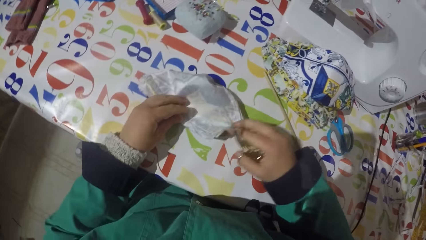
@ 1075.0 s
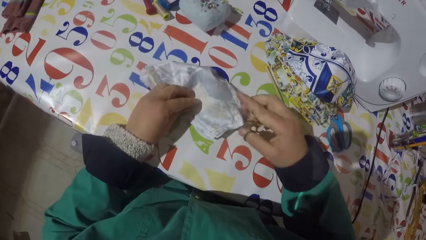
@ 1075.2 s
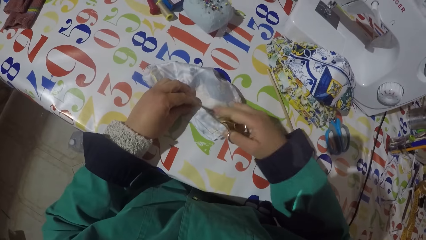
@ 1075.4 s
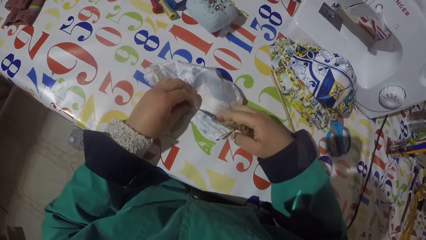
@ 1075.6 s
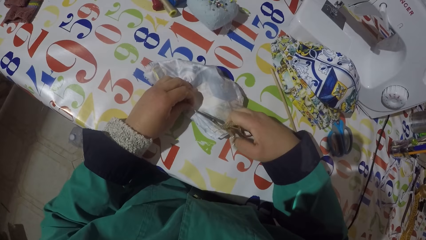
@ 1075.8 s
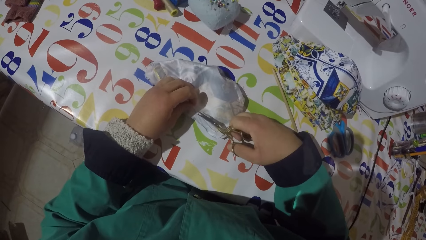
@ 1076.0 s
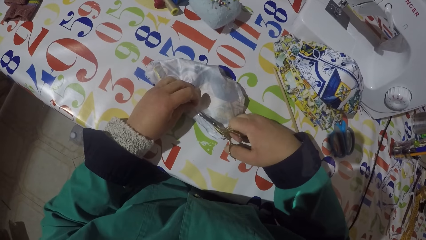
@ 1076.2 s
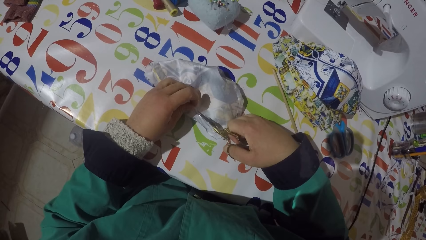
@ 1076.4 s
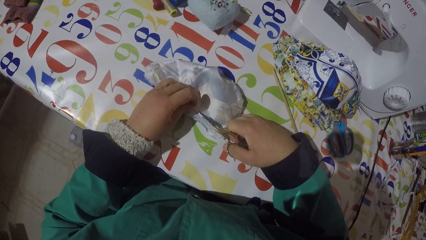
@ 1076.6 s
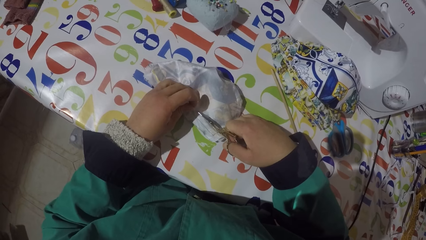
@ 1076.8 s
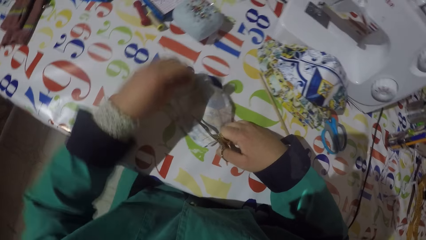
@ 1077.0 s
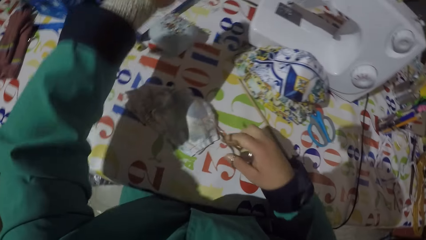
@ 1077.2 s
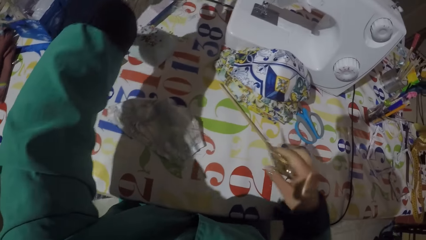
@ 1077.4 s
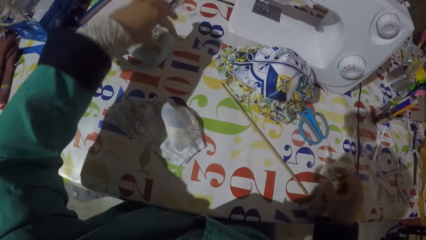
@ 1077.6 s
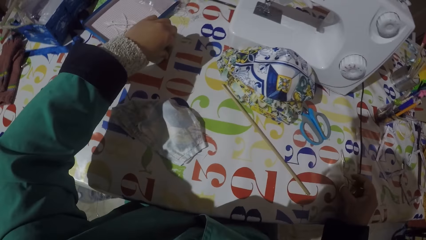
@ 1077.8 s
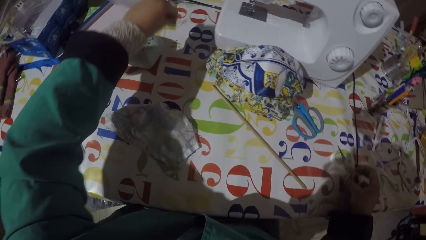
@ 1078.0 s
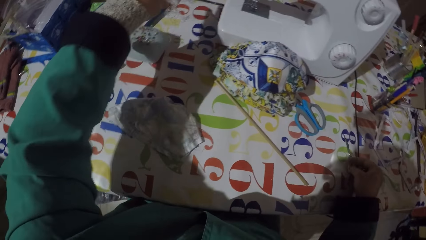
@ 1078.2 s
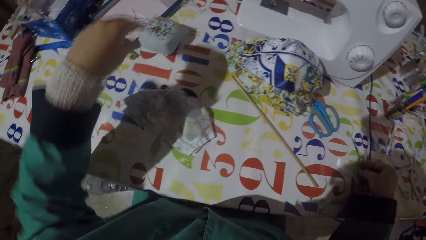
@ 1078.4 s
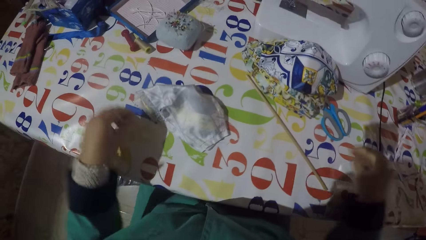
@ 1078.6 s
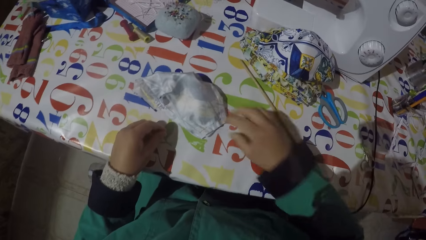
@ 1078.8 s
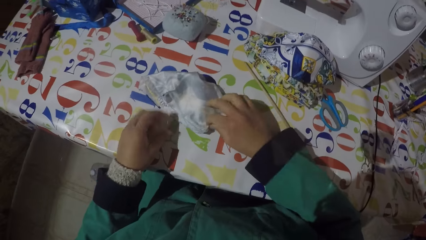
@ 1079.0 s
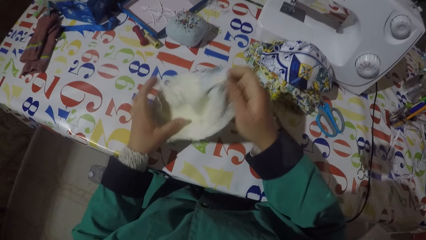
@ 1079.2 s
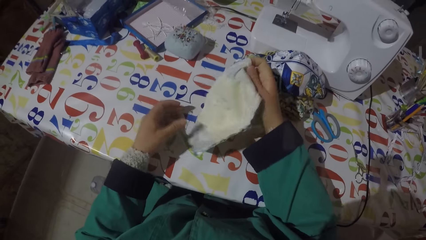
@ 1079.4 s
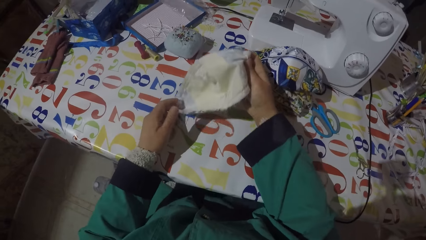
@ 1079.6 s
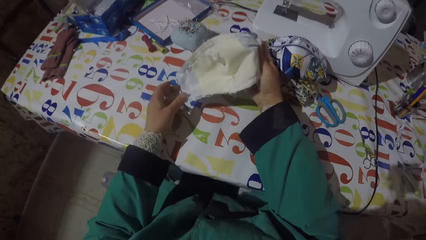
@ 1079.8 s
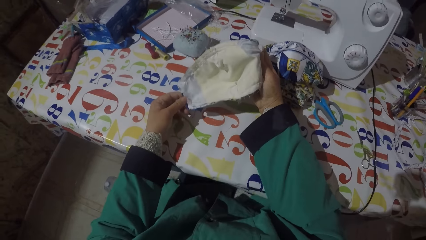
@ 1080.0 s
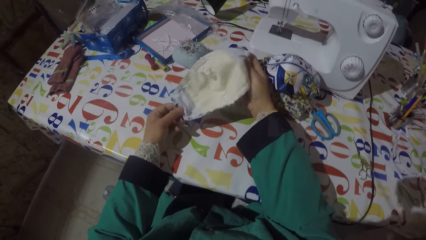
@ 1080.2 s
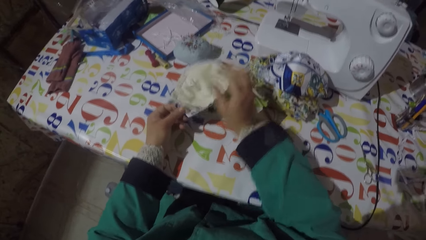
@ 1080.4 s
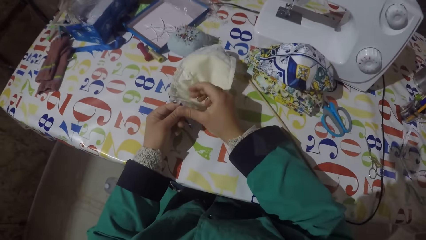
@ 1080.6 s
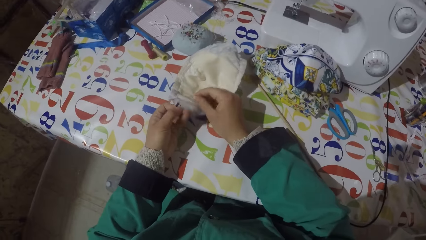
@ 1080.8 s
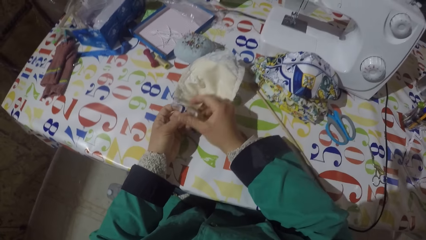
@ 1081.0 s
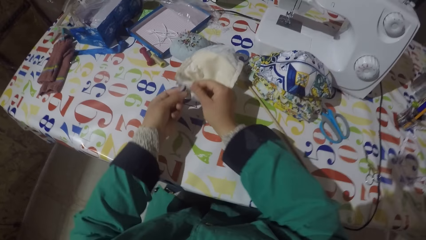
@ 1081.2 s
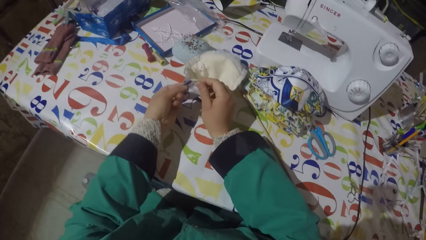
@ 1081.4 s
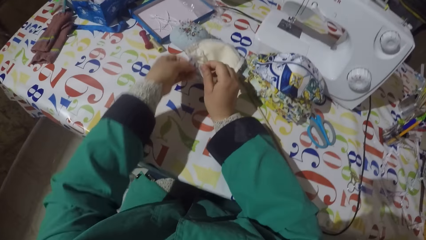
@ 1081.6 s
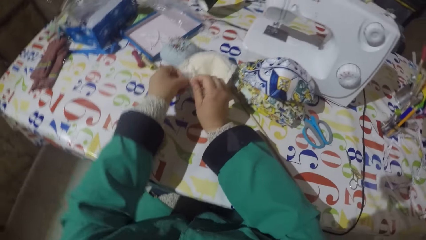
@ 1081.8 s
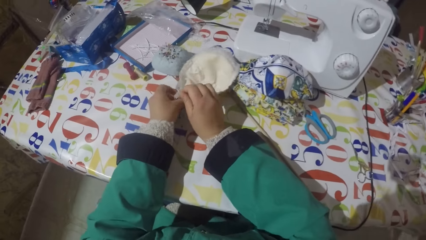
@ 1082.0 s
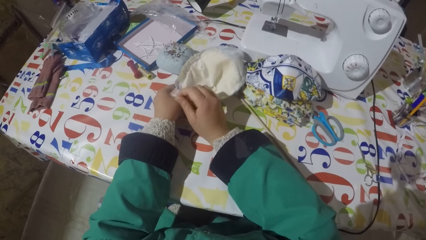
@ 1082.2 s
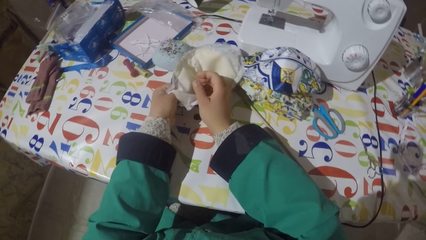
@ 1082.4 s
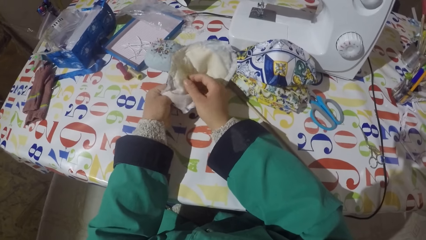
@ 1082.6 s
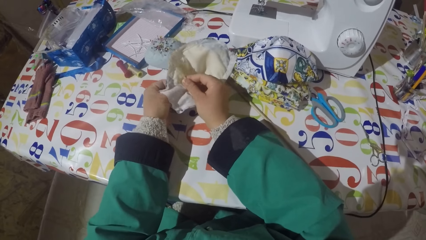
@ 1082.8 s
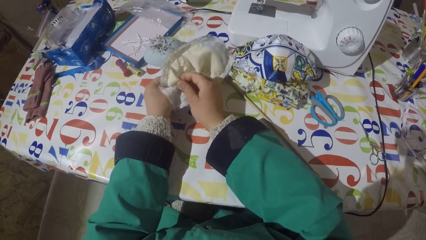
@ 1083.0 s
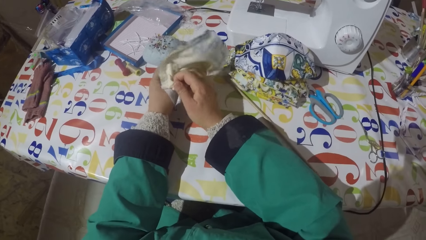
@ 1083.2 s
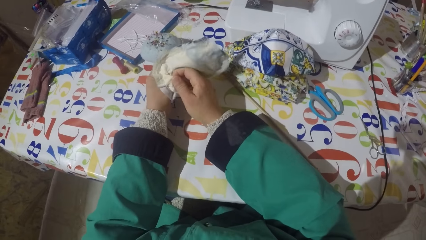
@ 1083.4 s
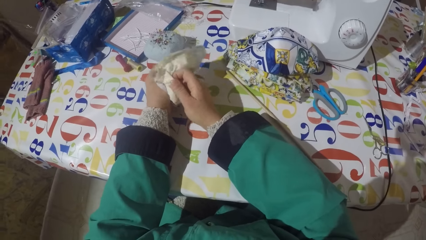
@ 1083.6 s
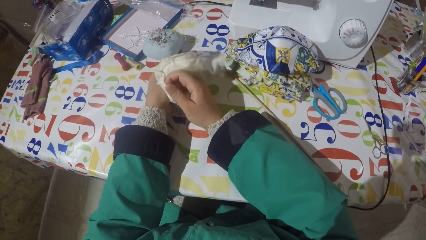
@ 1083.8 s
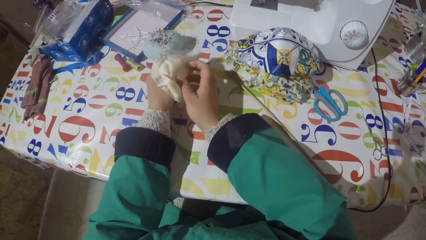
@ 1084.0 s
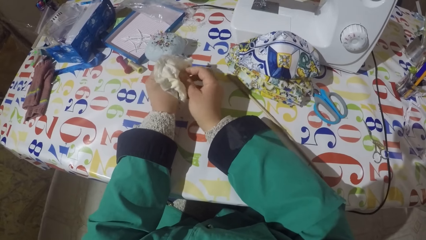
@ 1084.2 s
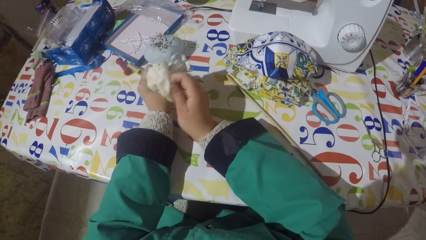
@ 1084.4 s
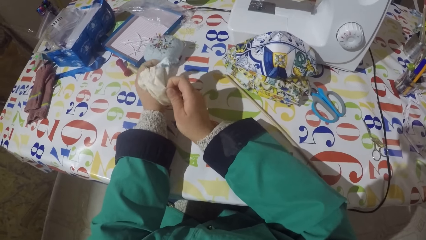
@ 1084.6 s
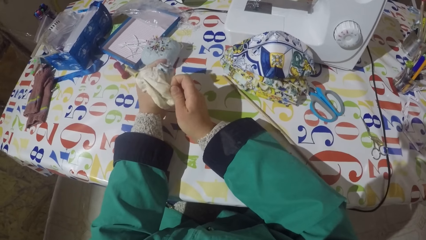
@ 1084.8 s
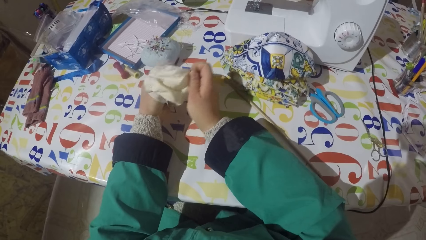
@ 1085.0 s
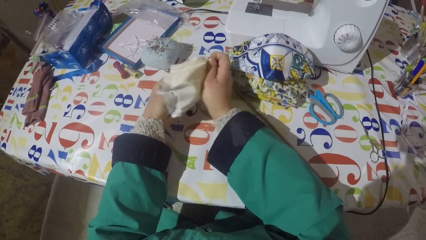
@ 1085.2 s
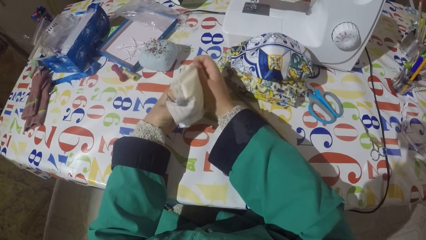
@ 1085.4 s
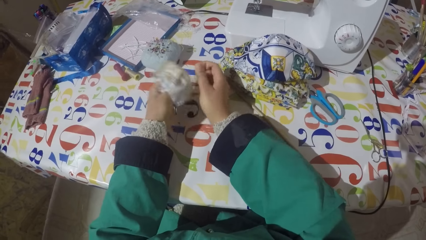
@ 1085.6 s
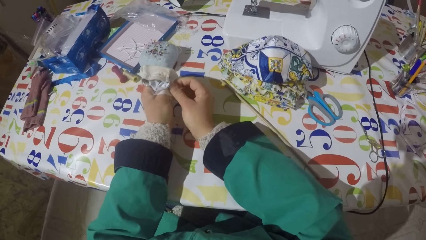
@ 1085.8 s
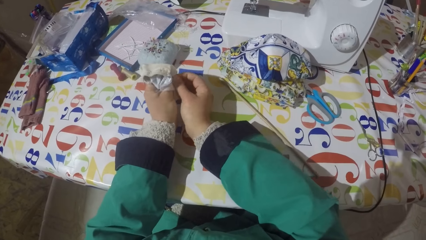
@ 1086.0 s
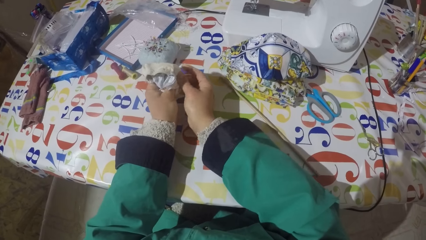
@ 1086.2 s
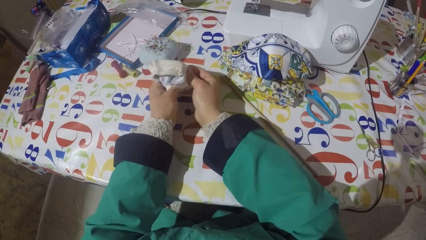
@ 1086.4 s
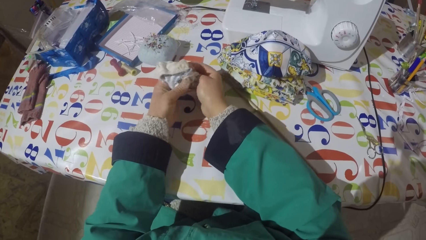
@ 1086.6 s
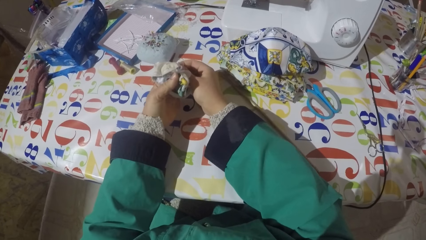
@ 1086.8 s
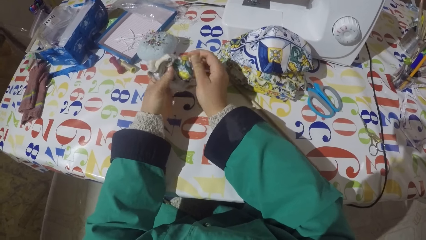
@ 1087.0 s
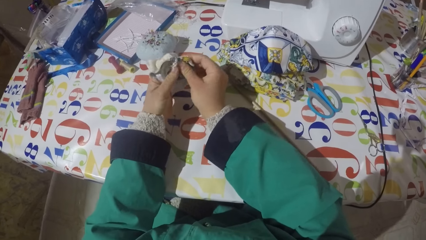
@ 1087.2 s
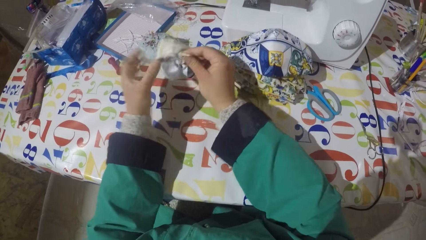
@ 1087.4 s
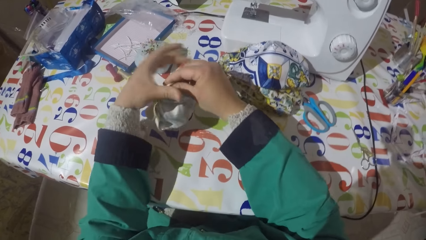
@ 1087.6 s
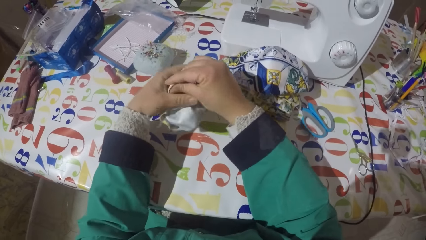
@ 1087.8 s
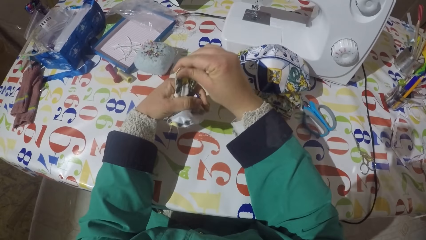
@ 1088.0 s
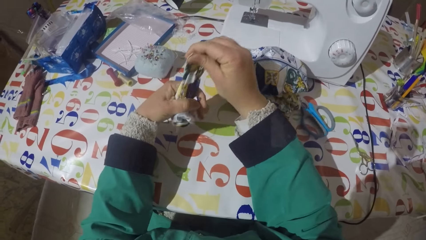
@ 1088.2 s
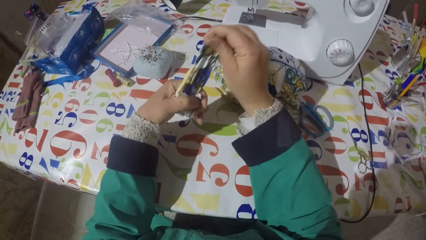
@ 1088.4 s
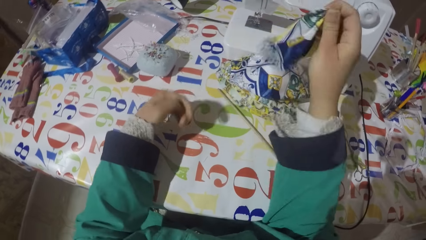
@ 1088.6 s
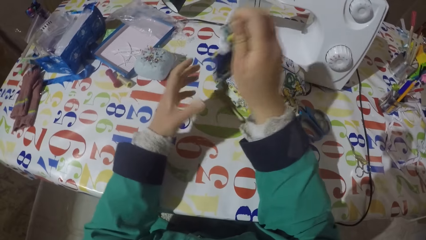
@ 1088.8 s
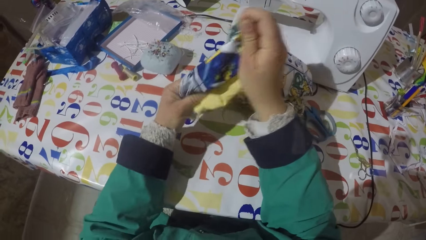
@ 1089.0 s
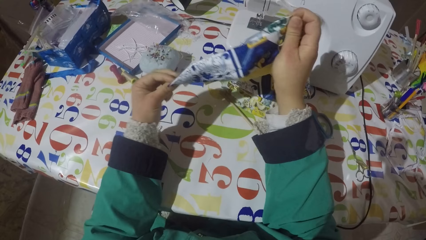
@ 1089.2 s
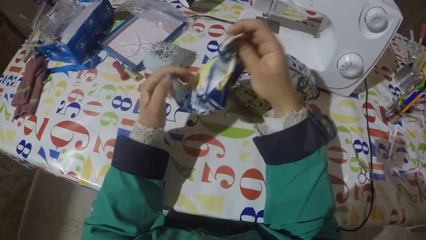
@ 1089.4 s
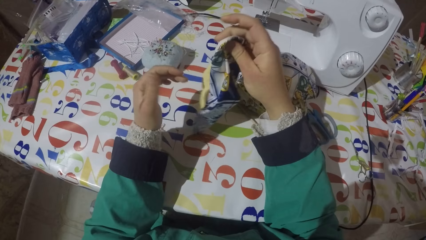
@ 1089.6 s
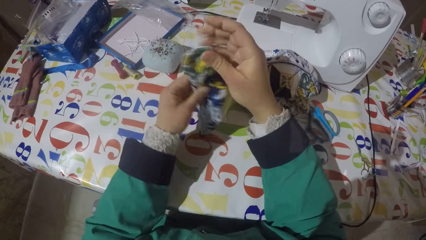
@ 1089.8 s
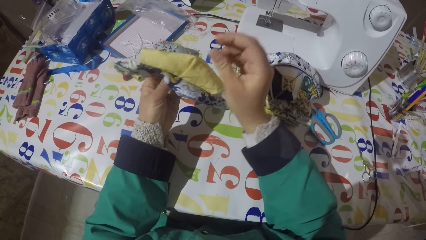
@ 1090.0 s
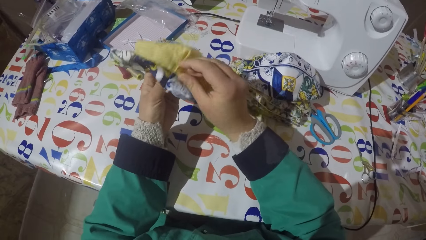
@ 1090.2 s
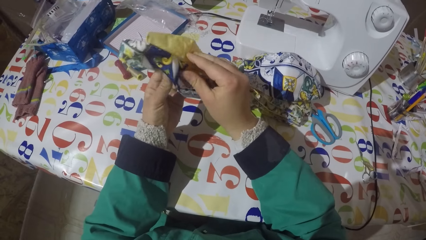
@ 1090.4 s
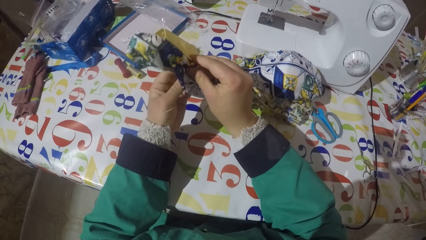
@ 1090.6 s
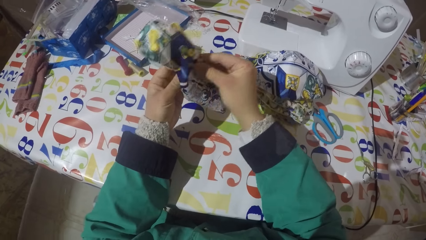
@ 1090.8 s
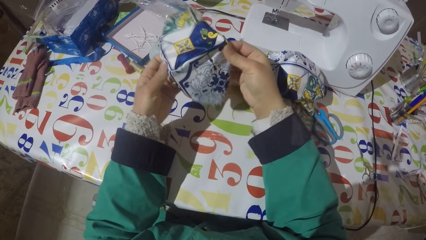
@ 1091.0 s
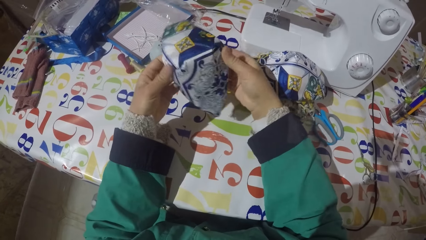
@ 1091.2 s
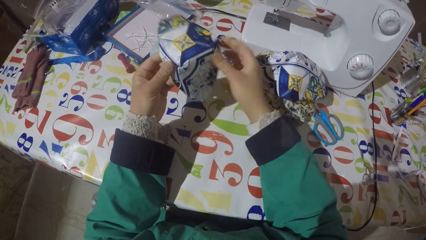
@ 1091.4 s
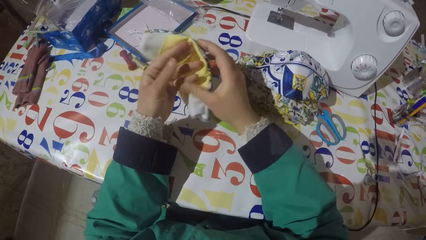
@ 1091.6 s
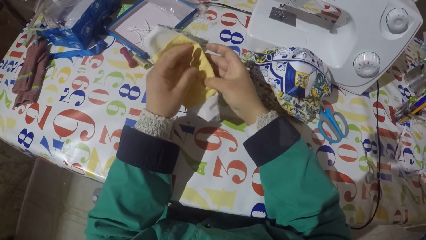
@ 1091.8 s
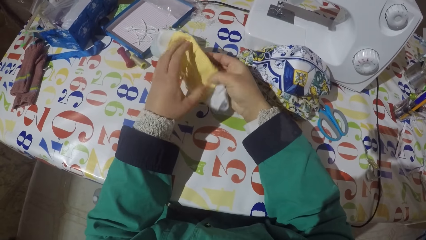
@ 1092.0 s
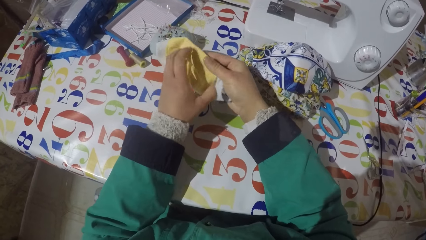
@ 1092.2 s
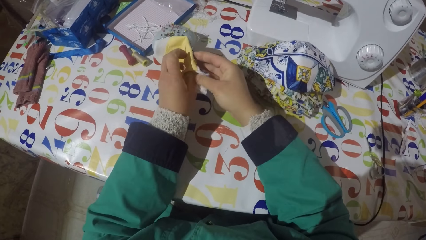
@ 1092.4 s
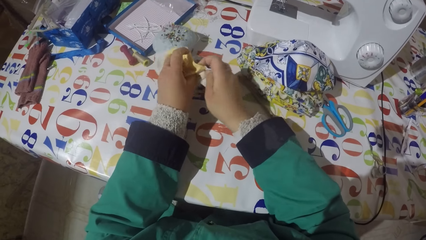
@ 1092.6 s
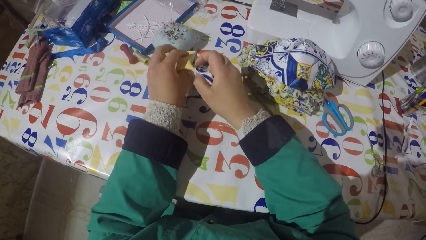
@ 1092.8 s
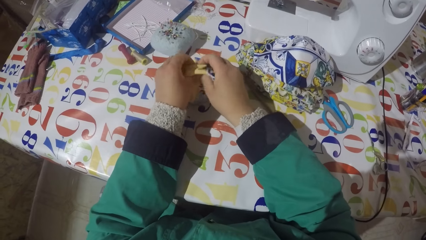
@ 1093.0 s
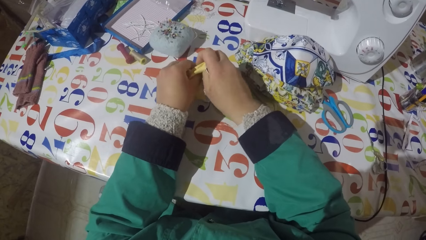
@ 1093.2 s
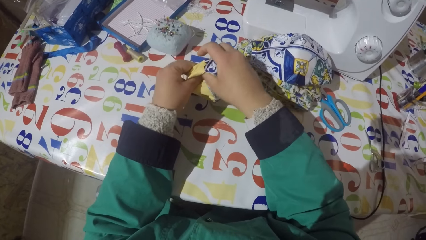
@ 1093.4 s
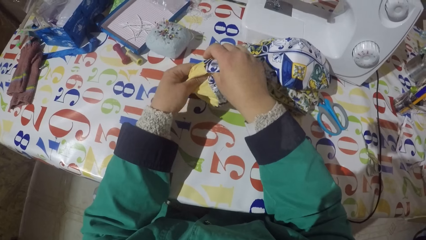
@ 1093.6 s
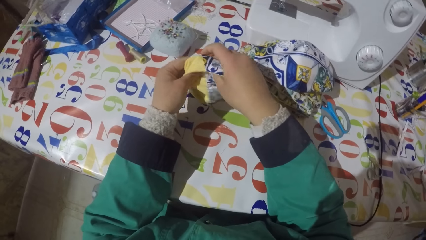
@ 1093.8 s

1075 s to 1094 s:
The camera wearer puts the face mask or piece of garment on the table. He holds a sewing thread with his left hand. He cuts the sewing thread with the scissors. He throws the thread. He puts the sewing thread on the table. He picks the sewing thread from the table. He puts the scissors on the table. He puts the sewing thread on the table. He picks the piece of garment from the table. He inserts a finger in the face mask. He unfolds the piece of garment. He turns the face mask inside out. He pulls the face mask inside out. He turns the face mask. He stretches the piece of garment. He straightens the face mask. He turns the face mask.
